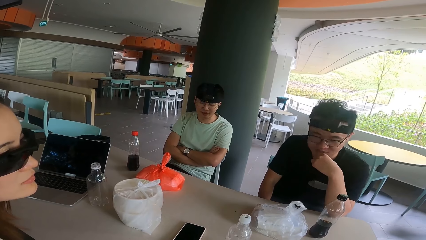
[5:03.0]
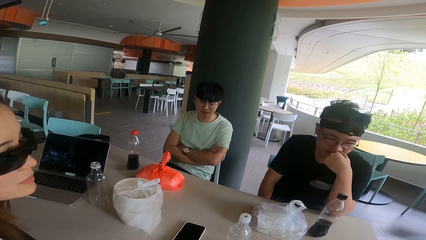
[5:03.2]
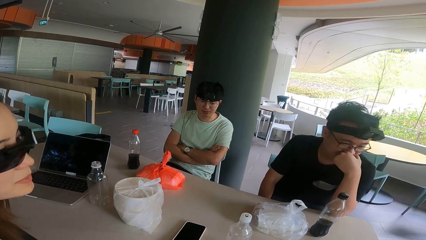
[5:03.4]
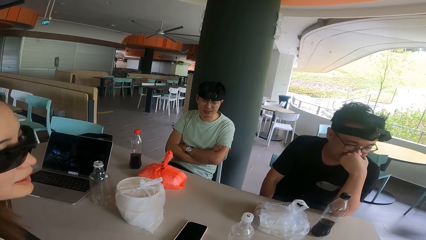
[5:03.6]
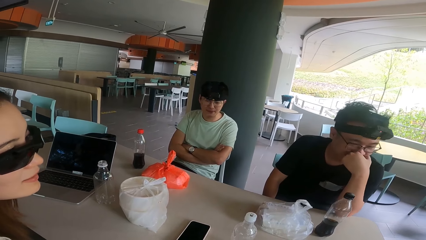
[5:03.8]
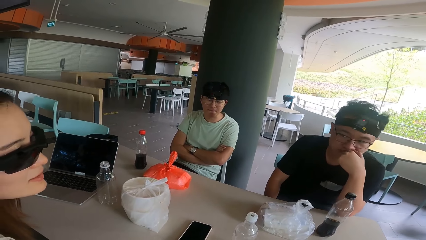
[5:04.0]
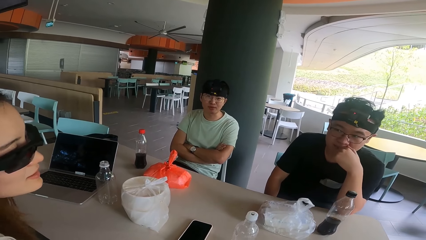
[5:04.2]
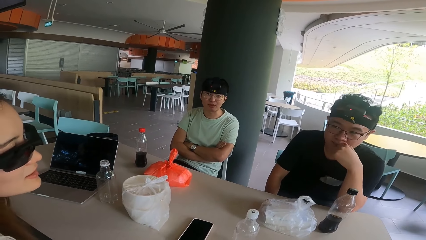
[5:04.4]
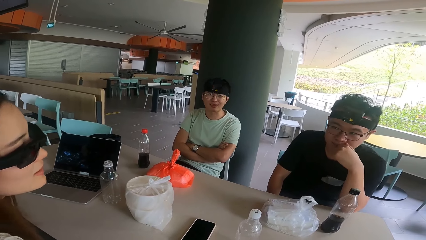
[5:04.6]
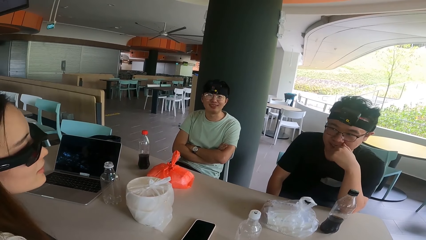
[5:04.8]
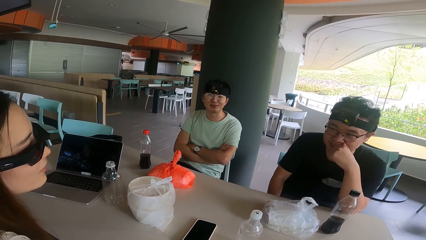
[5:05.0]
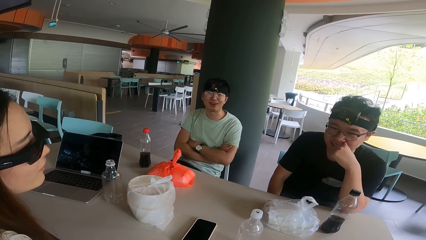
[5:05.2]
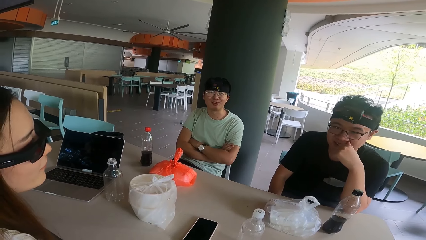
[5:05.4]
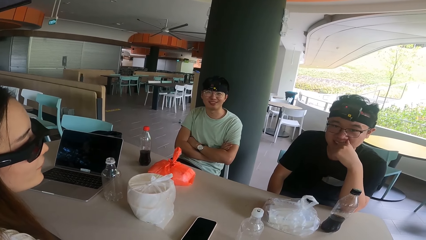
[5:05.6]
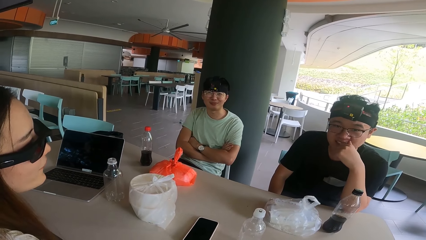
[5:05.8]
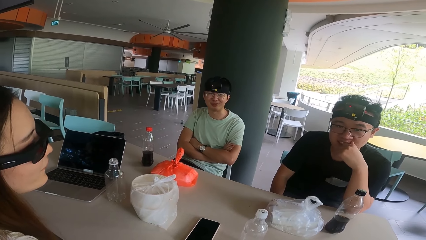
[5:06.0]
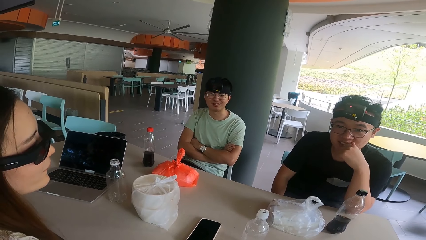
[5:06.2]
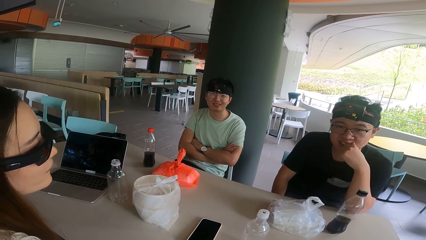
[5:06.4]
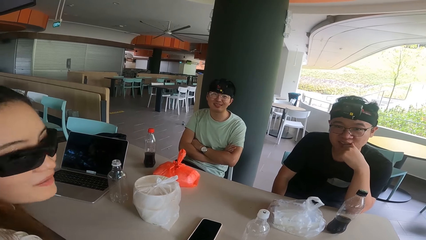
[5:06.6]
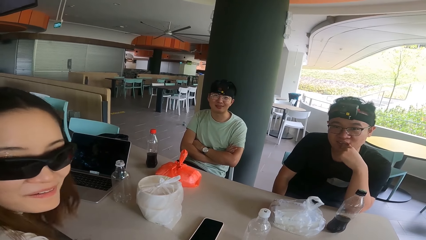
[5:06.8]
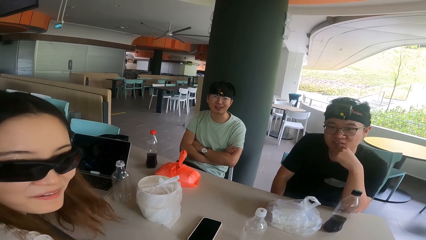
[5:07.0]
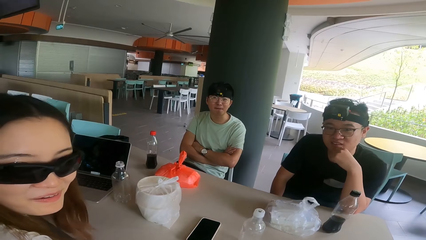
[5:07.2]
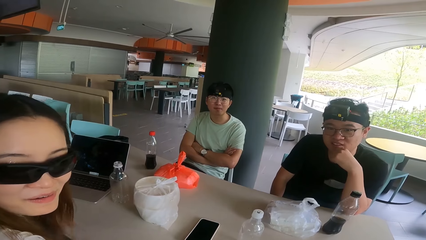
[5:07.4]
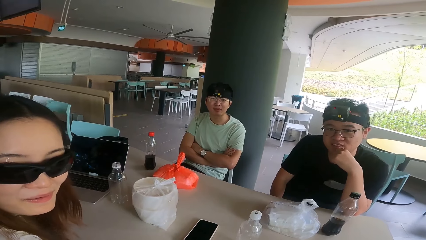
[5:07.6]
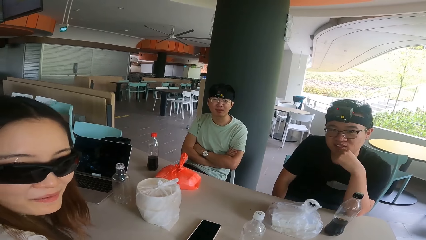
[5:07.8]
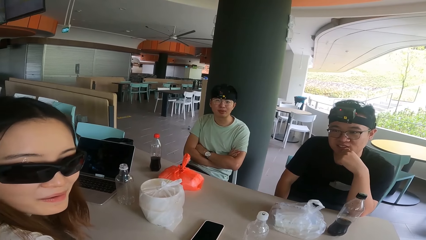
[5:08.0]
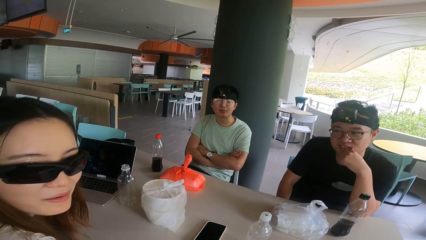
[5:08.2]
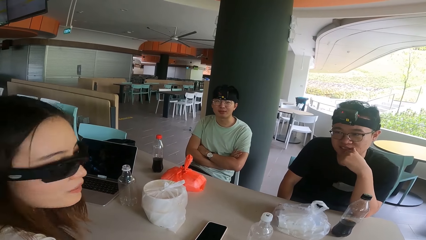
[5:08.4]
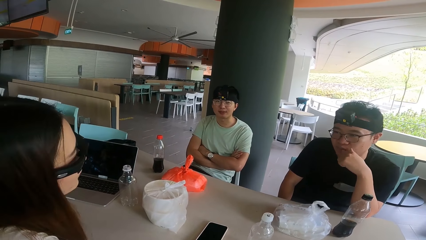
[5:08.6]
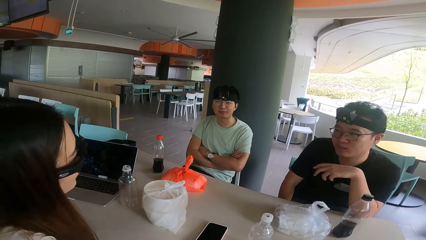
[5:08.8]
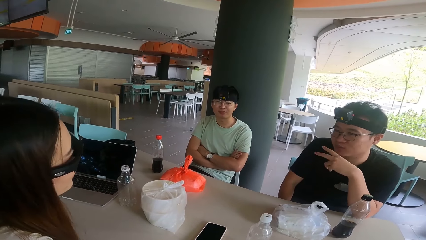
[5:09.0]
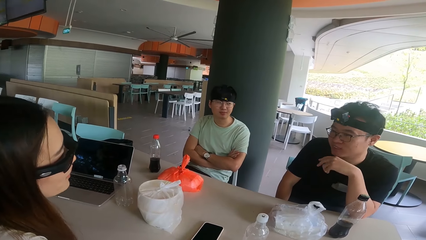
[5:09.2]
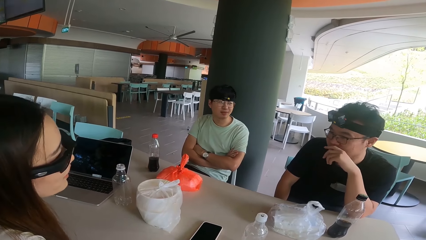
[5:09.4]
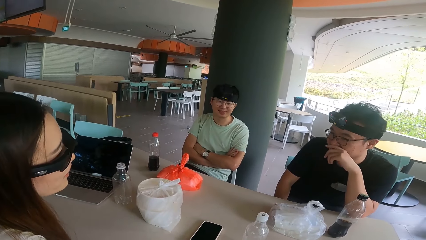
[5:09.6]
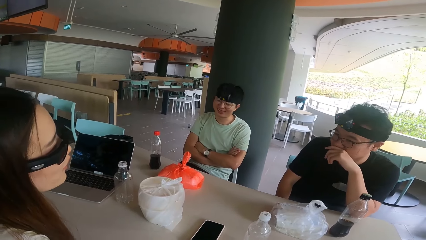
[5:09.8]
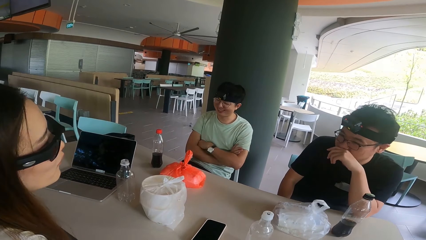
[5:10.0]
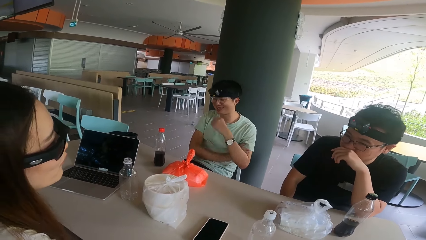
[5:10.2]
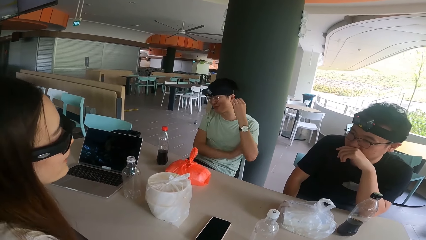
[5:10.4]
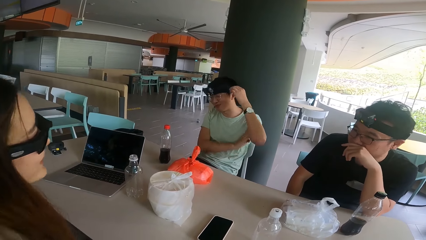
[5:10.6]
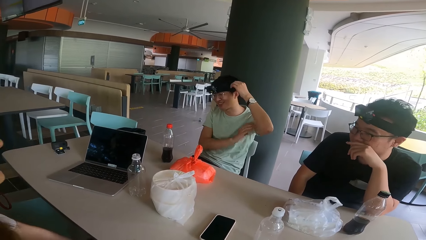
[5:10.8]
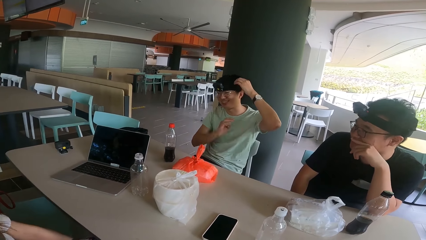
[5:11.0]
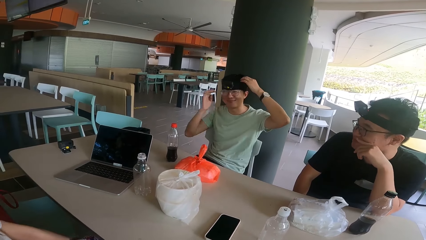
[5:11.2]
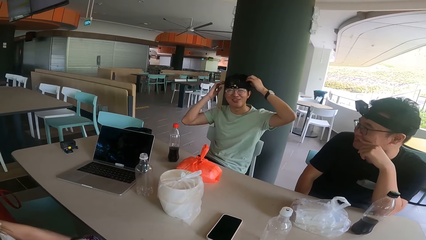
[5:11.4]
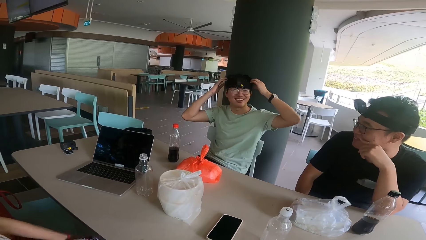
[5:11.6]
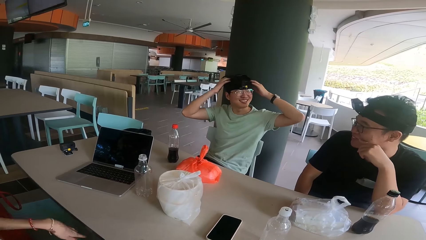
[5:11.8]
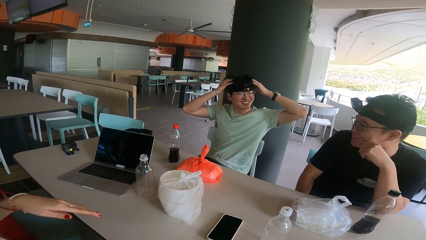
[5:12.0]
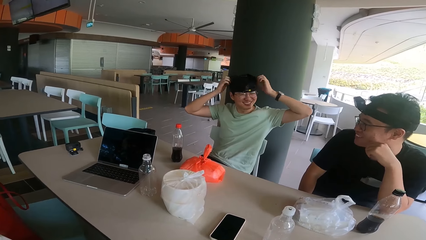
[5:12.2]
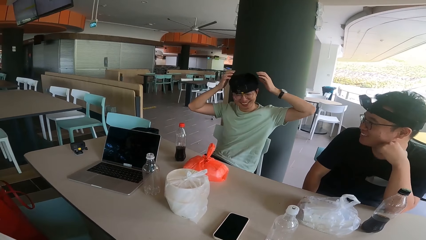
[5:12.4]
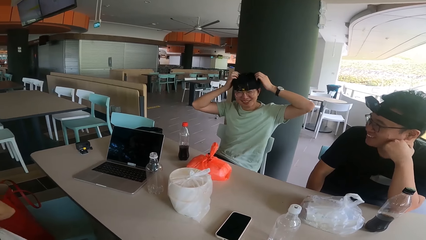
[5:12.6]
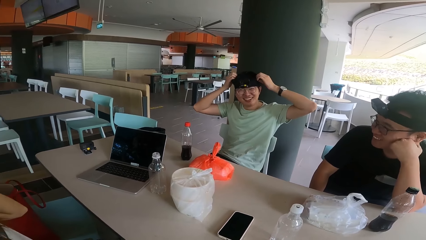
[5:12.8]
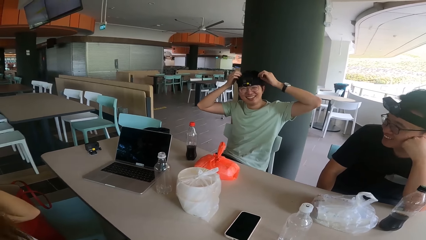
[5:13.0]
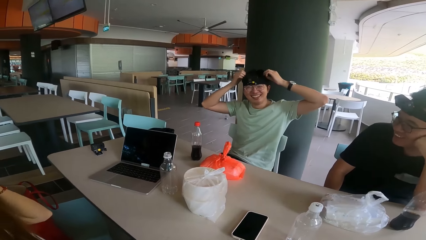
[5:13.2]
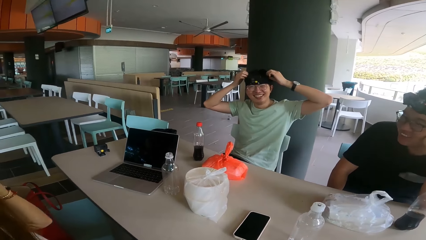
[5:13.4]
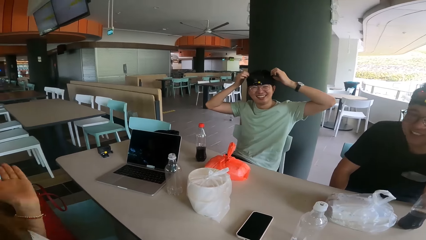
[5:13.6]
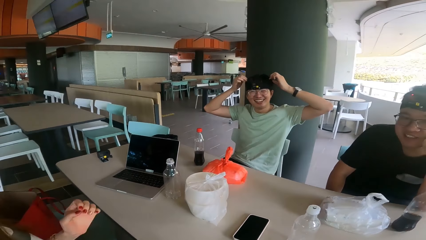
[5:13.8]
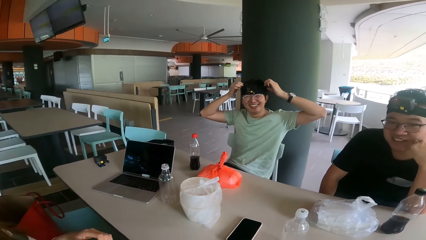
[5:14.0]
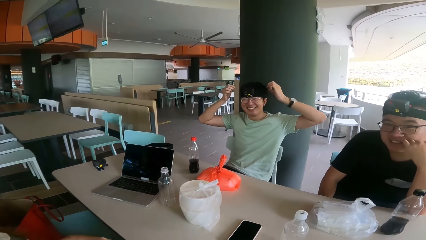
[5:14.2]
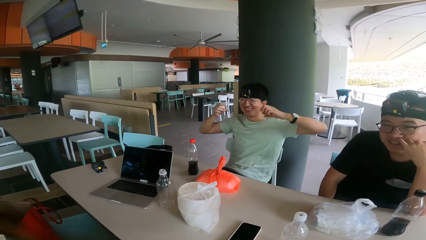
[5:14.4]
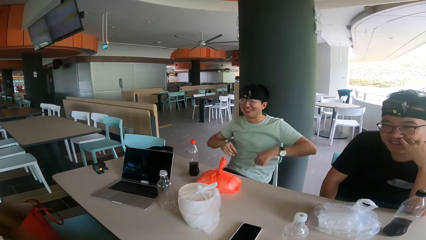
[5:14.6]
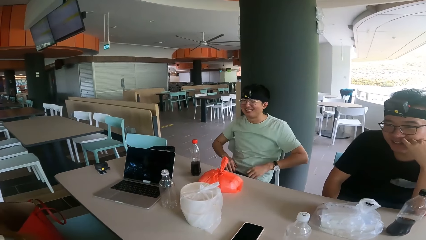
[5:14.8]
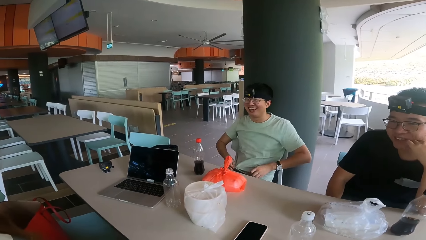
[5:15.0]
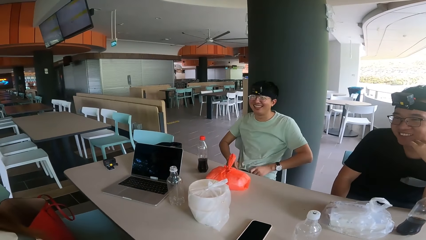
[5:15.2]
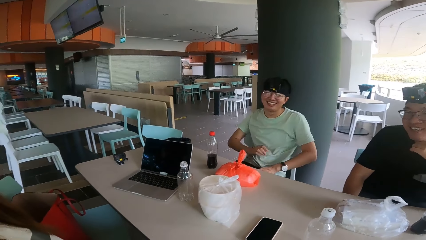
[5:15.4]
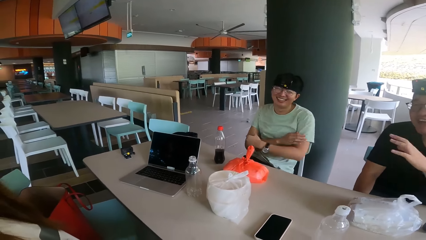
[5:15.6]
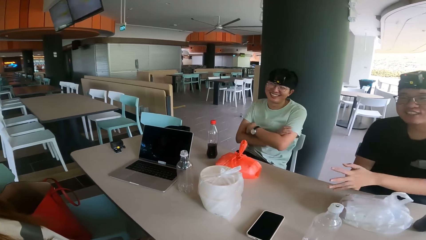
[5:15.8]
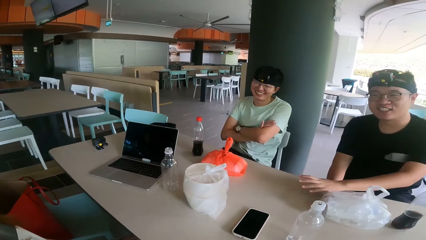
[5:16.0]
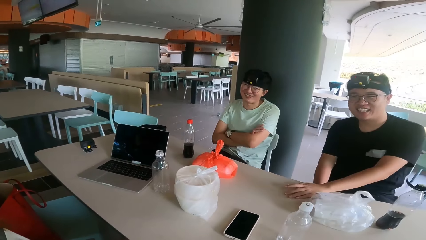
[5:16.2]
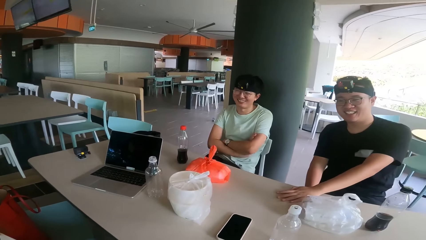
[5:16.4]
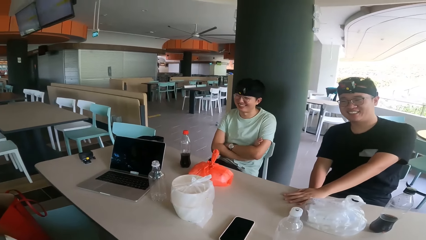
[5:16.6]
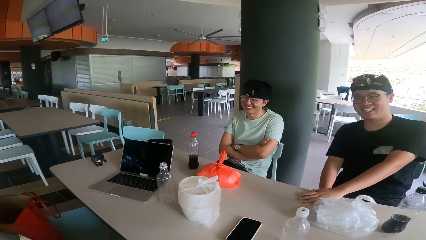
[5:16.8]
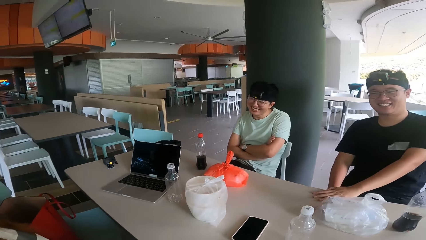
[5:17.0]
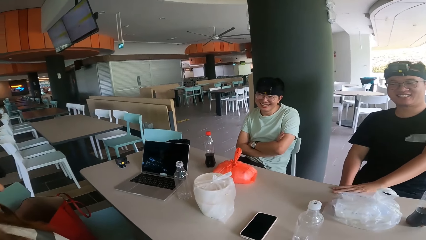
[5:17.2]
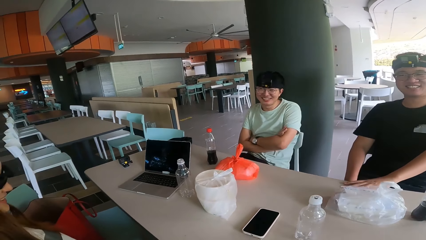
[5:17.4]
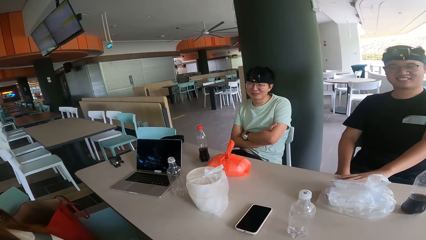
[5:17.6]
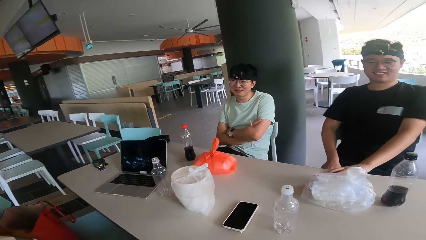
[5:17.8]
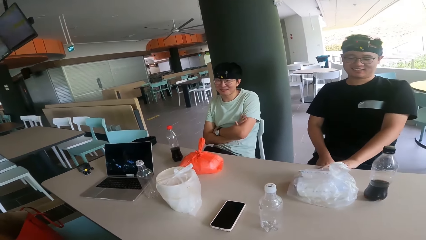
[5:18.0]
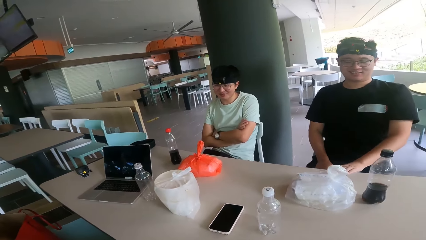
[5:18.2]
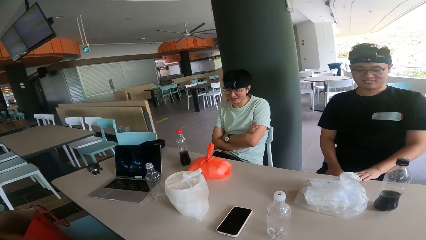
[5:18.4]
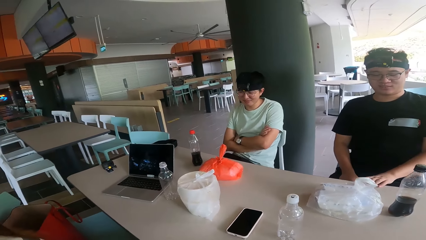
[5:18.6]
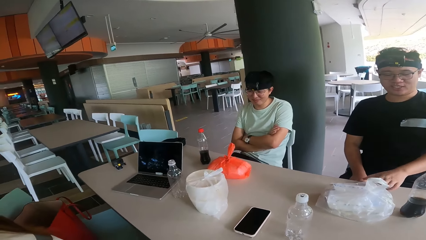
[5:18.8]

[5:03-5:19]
A person looks at the camera wearer. Another person touches the hair.
